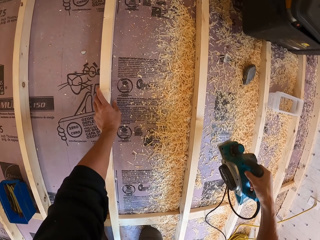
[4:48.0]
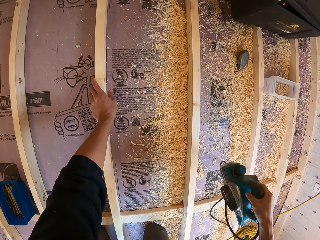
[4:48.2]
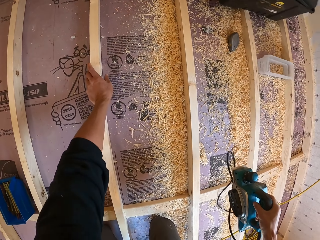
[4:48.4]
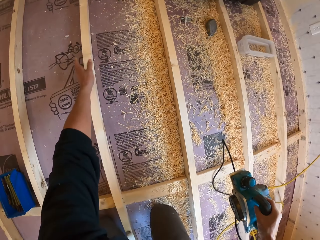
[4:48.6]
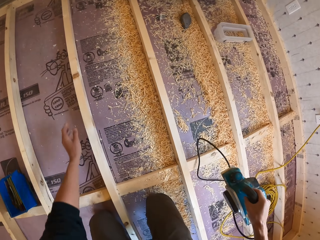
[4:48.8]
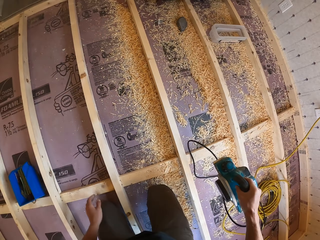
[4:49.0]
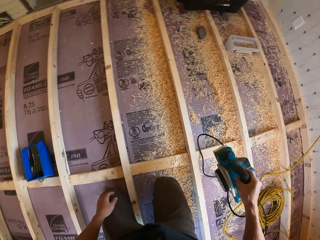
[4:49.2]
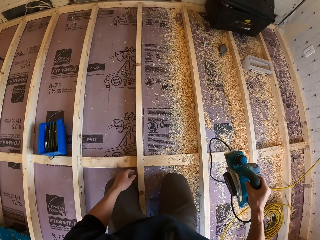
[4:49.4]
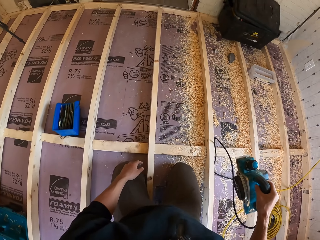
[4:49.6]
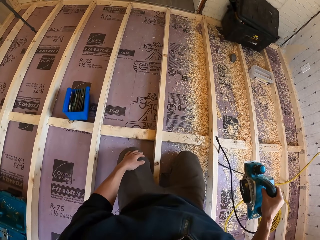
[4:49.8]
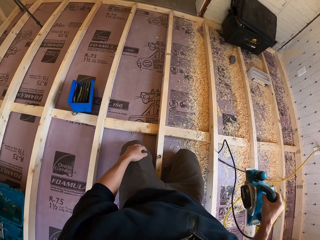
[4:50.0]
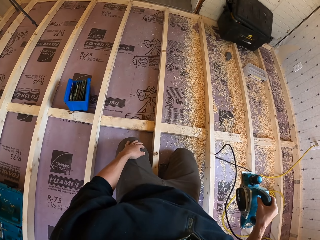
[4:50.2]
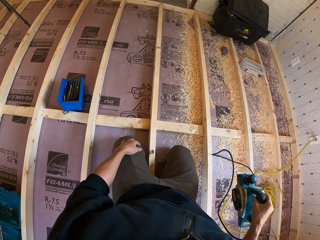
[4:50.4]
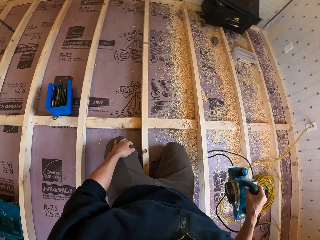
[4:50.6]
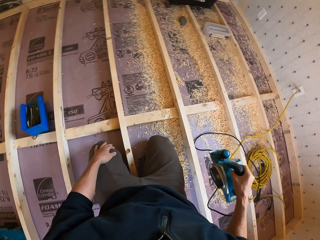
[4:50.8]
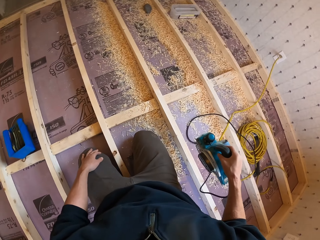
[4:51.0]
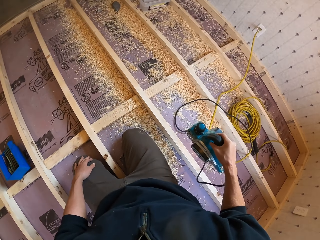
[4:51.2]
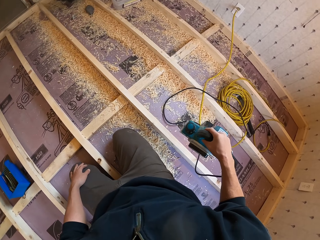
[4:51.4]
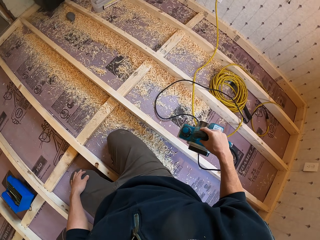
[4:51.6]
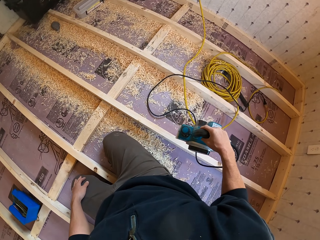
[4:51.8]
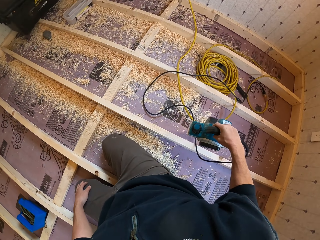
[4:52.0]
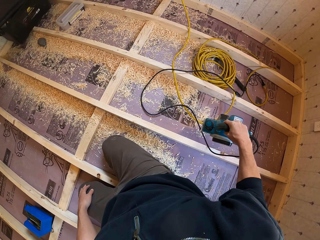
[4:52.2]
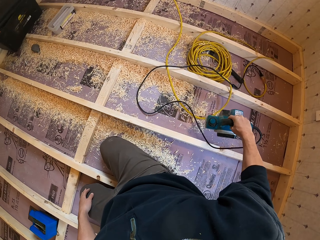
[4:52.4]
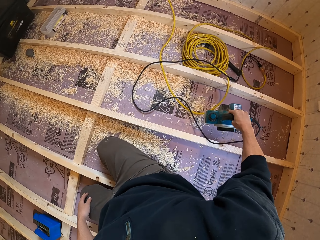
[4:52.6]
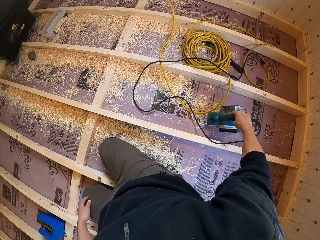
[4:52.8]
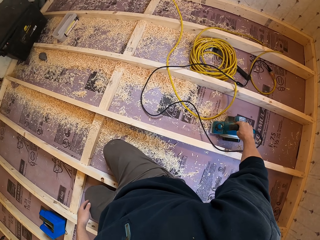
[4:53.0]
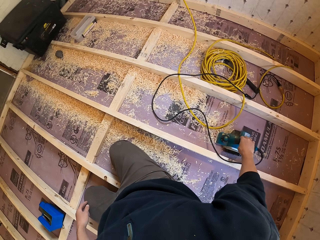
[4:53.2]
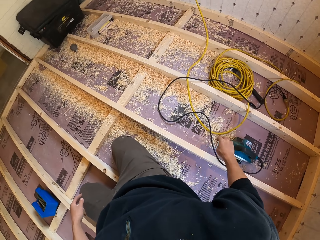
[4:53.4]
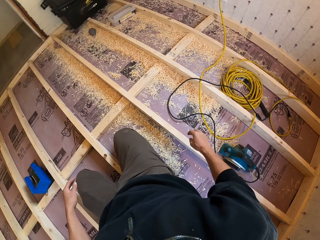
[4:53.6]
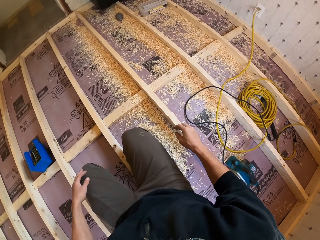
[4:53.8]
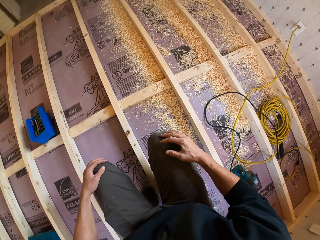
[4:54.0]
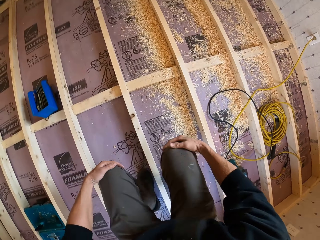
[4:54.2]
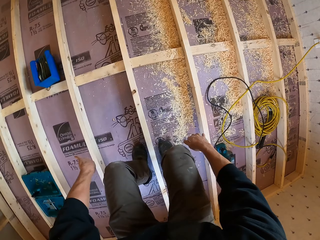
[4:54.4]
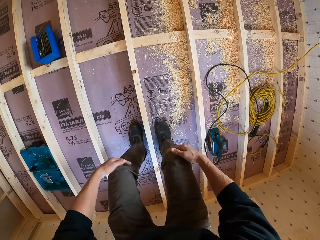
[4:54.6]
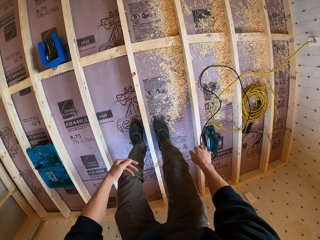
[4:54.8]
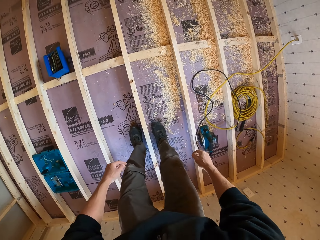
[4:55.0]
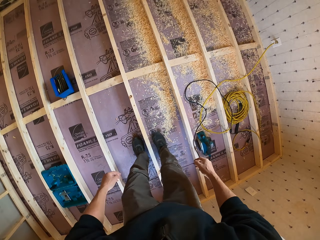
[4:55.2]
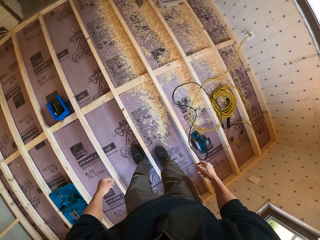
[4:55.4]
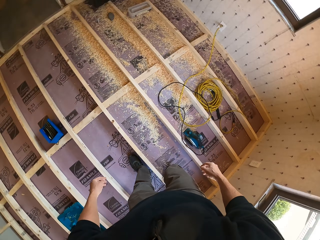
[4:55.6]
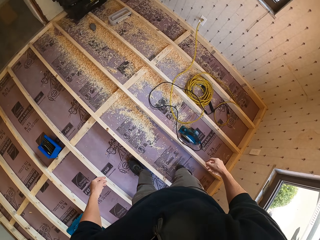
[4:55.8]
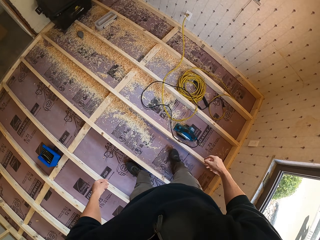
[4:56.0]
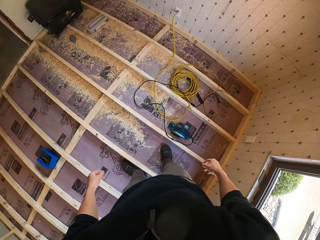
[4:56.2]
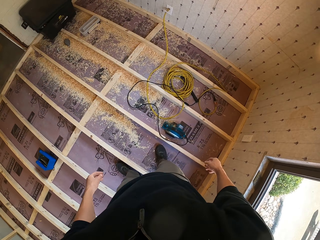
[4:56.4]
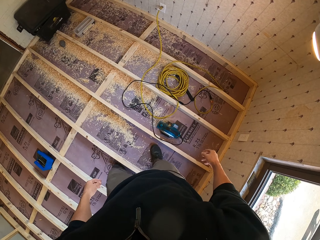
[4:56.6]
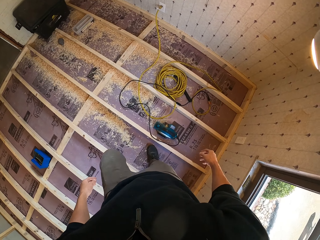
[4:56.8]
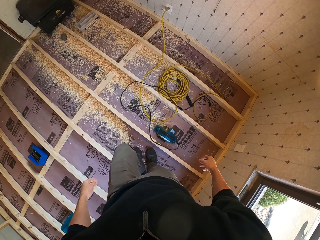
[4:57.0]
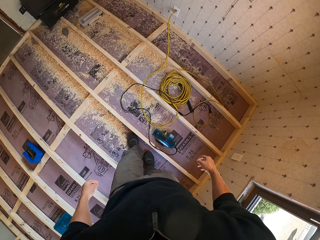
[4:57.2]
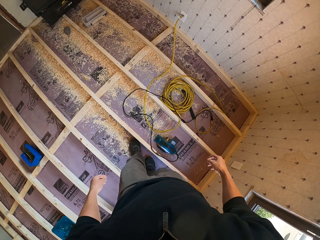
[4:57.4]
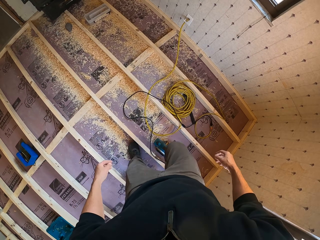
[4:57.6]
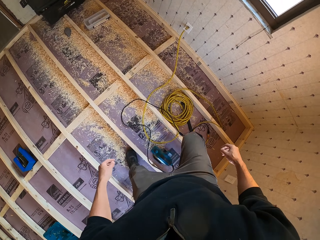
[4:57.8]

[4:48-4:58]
The camera wearer lifts the smoother. They look around. They put the smoother down. They get up from the floor. They move around.

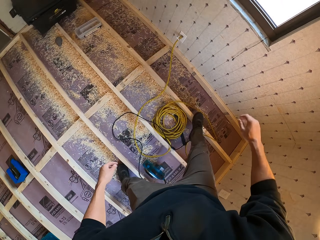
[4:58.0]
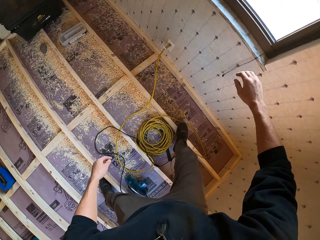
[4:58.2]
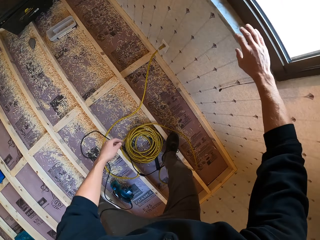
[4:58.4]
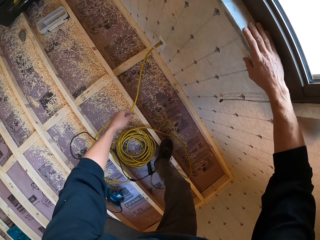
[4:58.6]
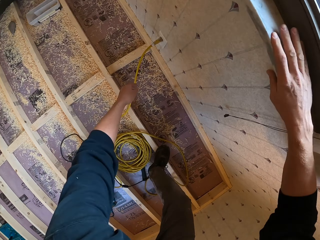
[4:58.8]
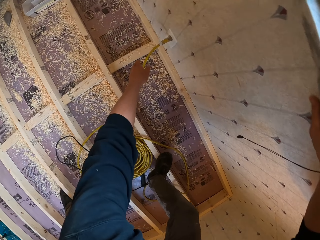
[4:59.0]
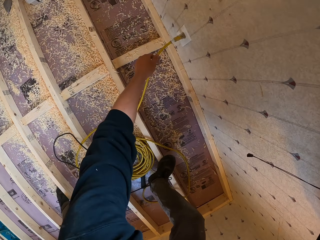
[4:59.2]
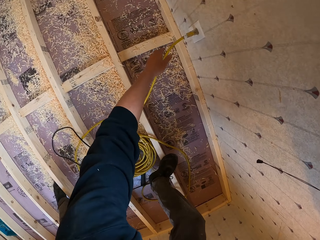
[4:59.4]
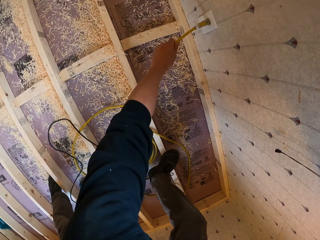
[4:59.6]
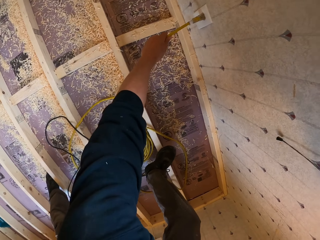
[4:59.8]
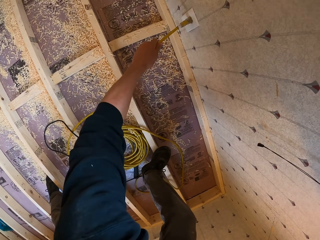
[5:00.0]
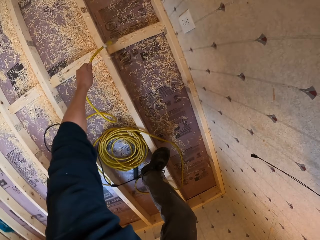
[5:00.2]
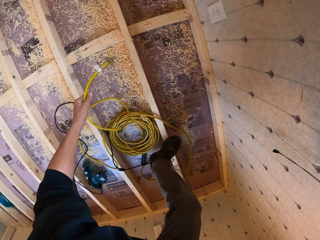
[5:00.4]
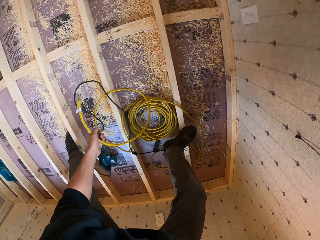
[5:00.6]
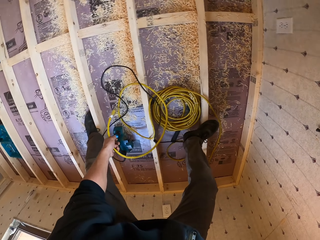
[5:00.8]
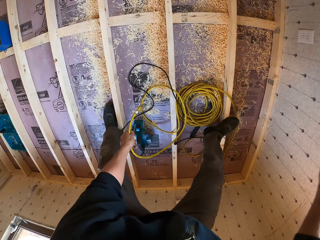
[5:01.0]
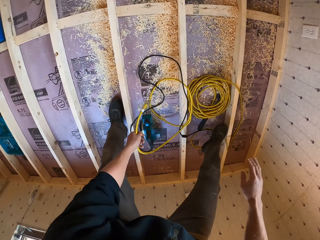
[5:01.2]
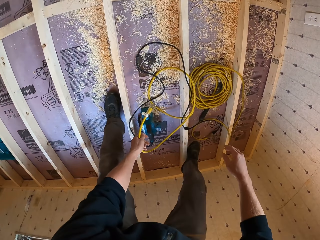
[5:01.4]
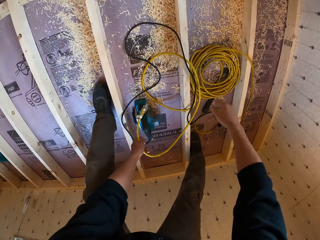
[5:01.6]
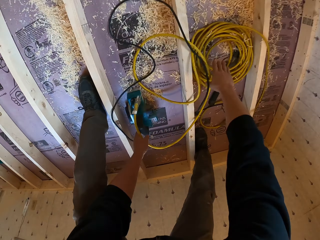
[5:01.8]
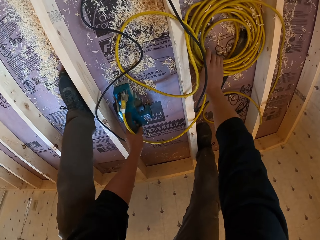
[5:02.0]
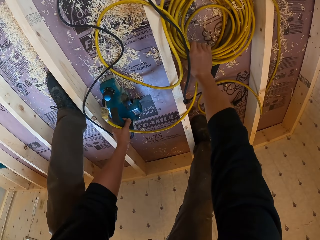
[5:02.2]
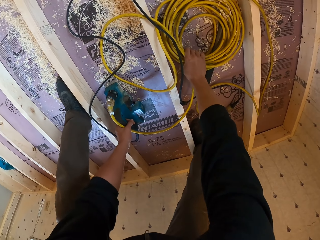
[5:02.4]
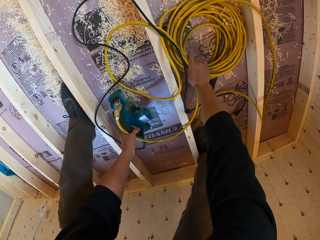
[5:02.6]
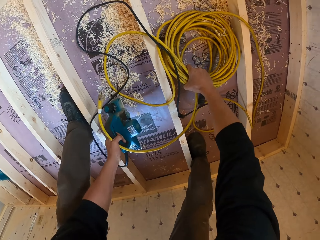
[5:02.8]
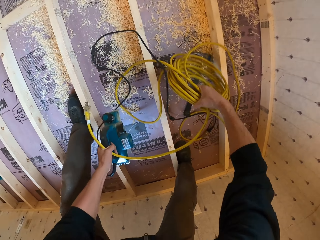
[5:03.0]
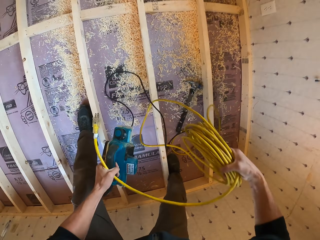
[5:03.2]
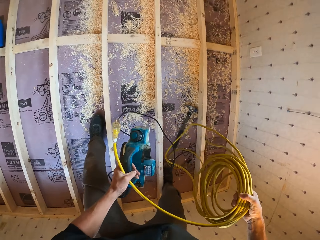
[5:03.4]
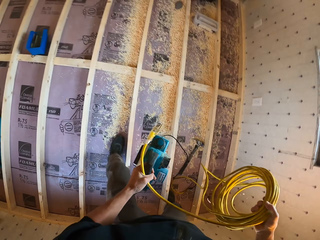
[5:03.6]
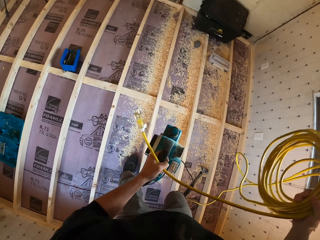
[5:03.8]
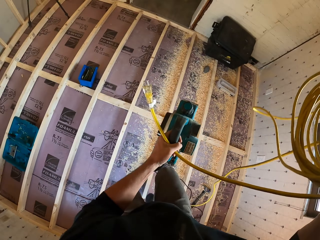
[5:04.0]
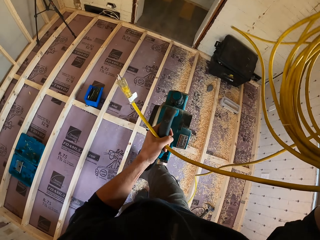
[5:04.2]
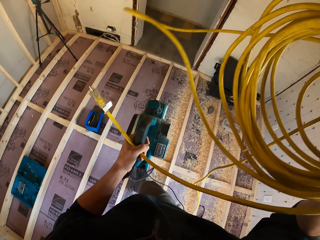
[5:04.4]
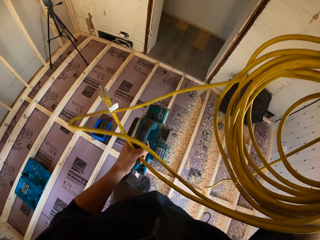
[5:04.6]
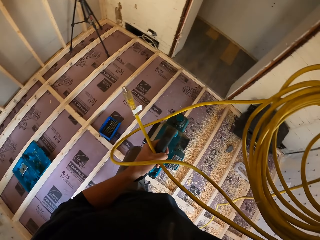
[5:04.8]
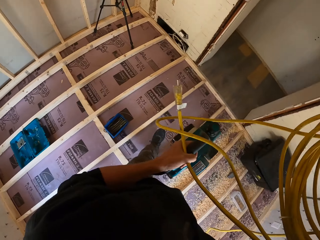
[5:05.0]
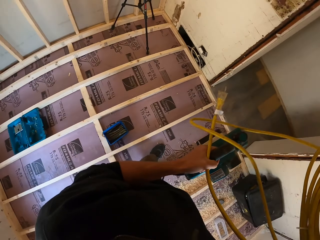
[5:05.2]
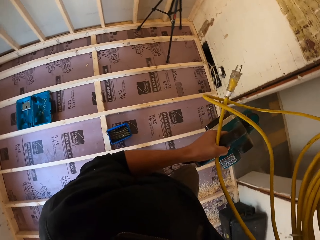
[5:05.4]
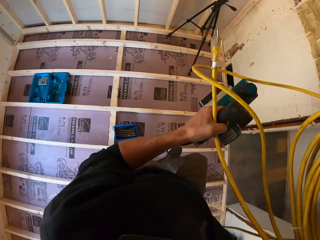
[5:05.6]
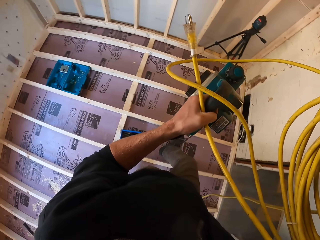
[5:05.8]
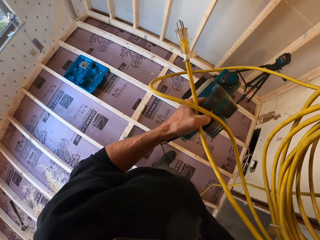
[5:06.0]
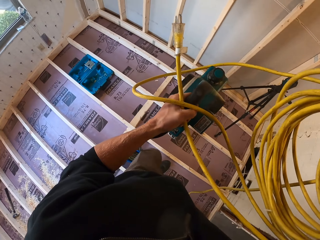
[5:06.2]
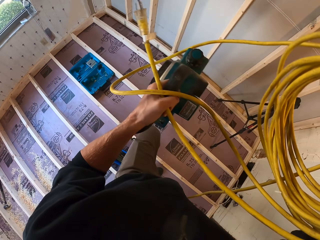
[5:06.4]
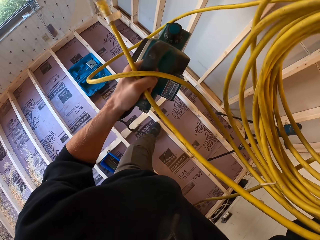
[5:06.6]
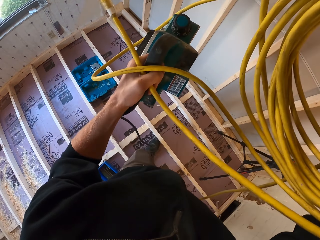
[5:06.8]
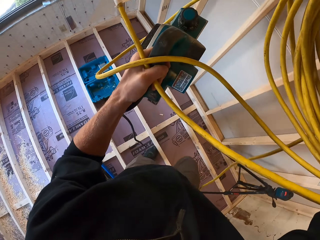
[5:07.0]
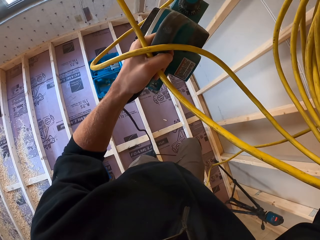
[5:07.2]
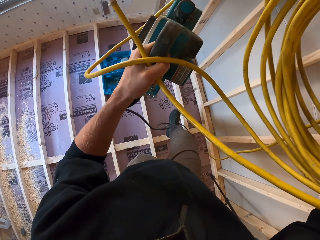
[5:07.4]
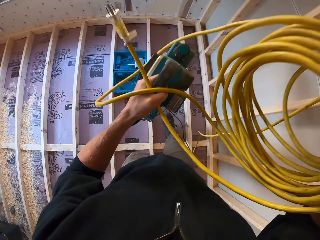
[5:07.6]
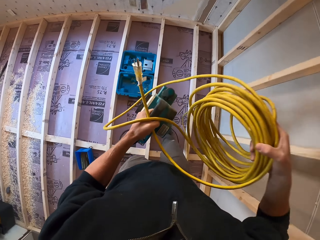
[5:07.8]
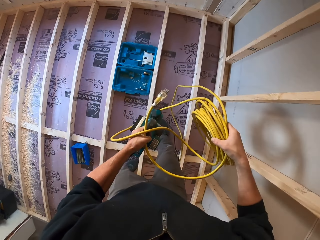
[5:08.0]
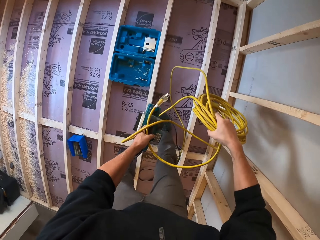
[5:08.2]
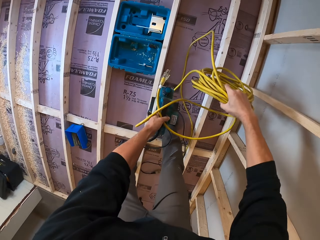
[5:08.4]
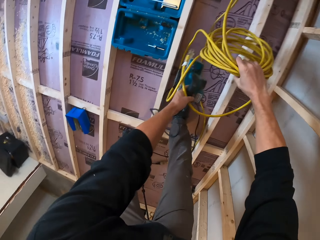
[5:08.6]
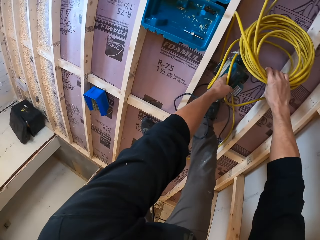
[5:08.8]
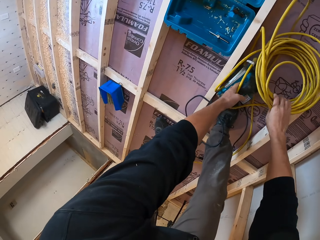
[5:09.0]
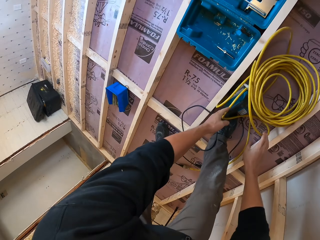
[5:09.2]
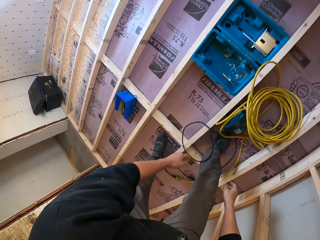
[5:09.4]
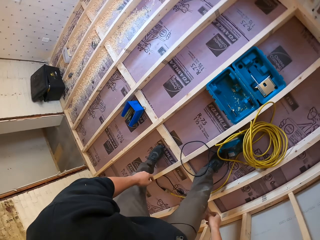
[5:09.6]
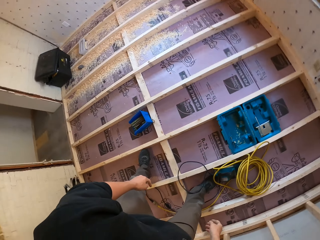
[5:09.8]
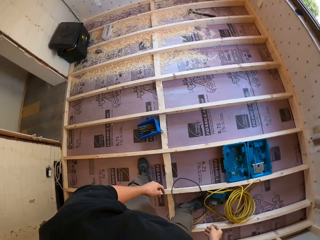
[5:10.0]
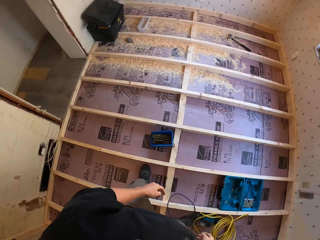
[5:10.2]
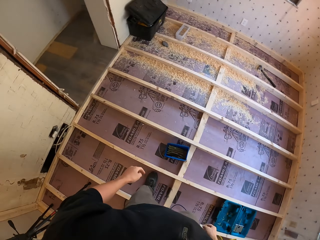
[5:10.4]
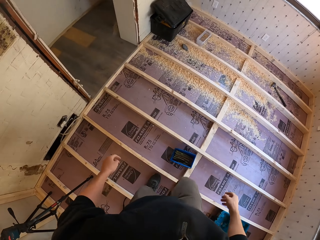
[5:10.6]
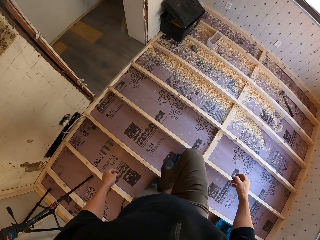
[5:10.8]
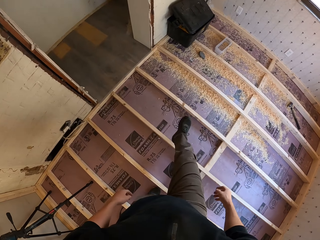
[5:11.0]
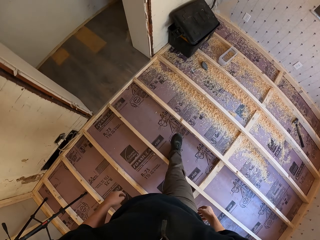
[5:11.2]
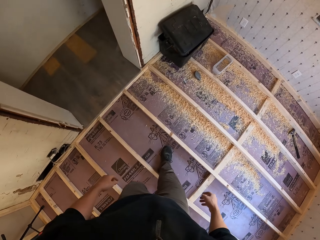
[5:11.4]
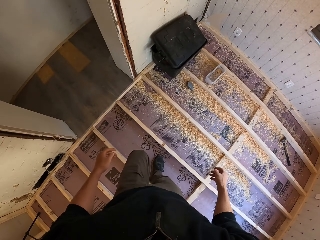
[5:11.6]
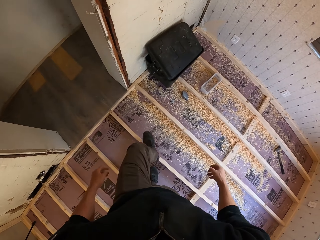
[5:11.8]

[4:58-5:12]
The camera wearer unplugs the plug. They pick up the sander and cable. They move around. They put down the cable and sander. They walk around.
